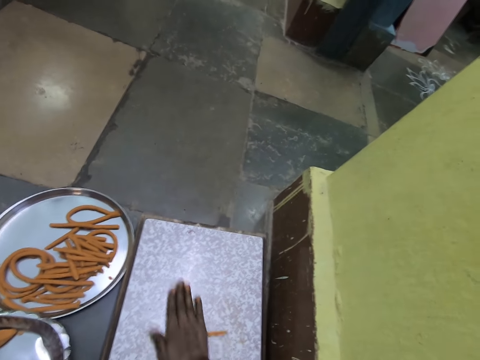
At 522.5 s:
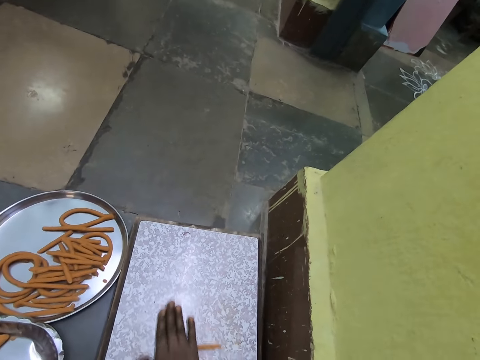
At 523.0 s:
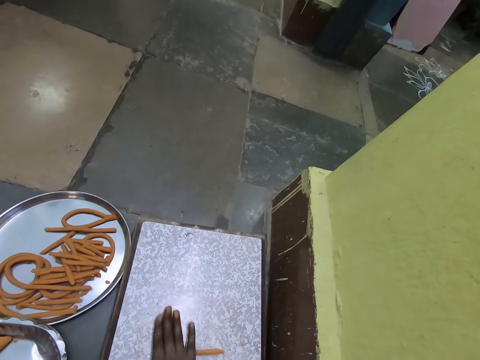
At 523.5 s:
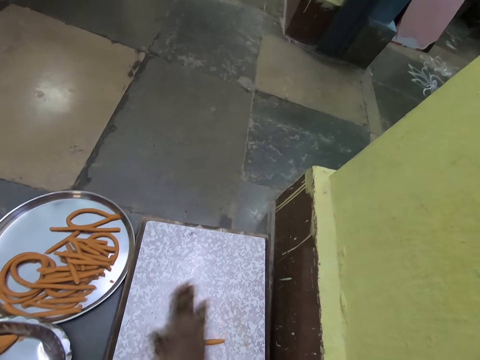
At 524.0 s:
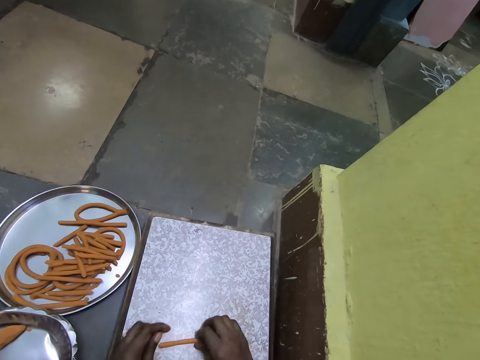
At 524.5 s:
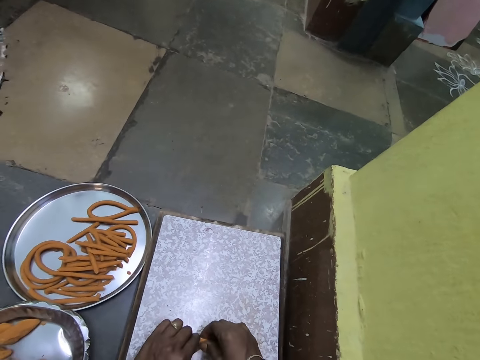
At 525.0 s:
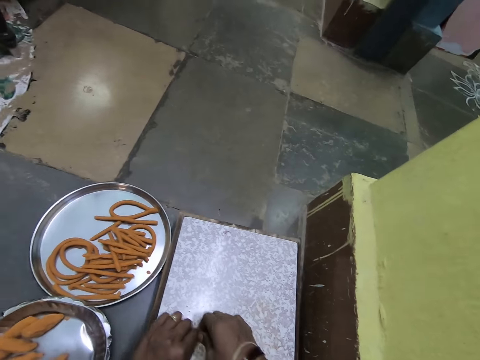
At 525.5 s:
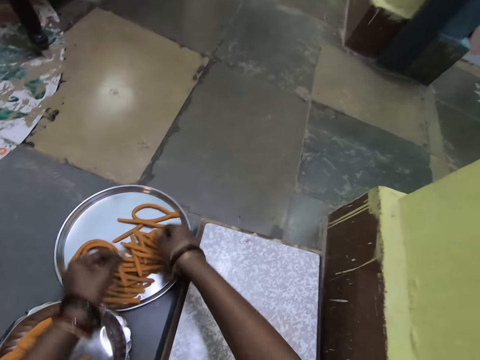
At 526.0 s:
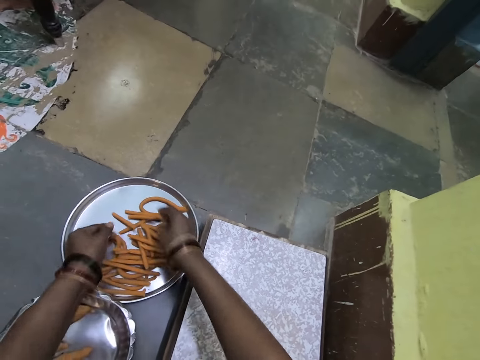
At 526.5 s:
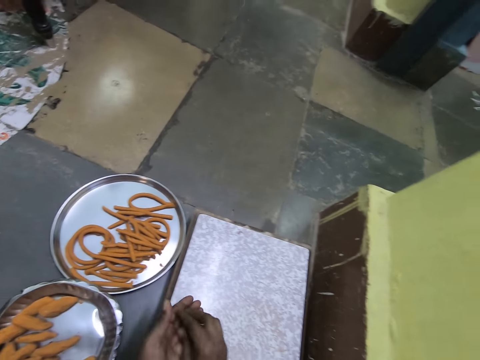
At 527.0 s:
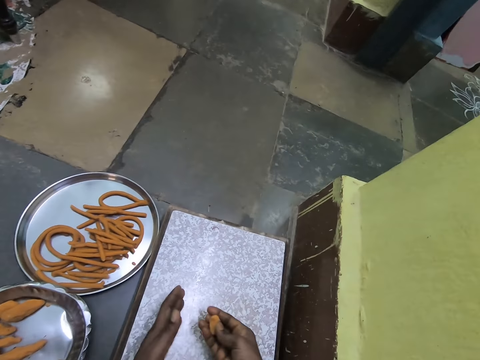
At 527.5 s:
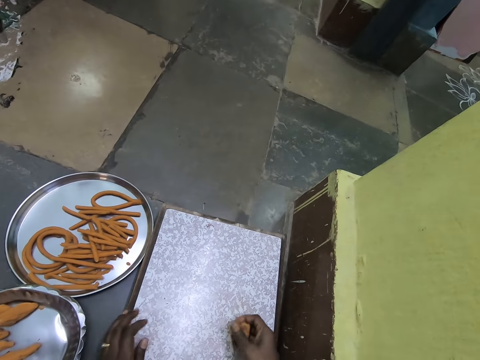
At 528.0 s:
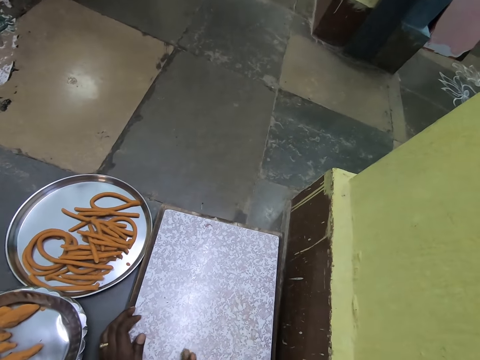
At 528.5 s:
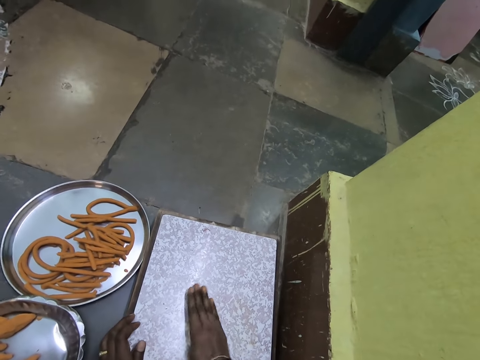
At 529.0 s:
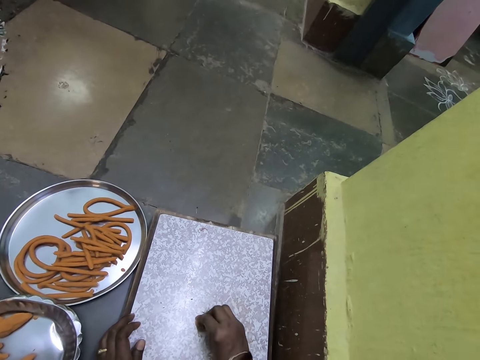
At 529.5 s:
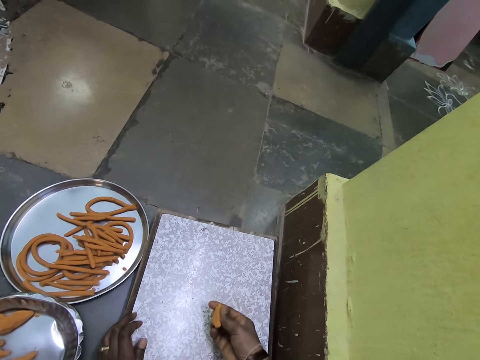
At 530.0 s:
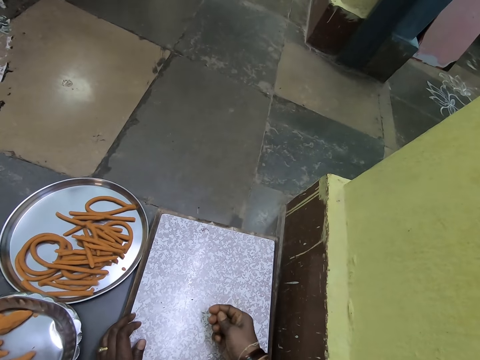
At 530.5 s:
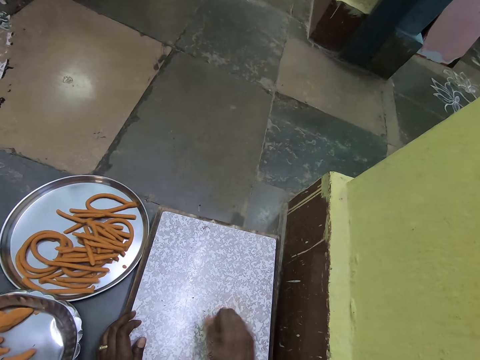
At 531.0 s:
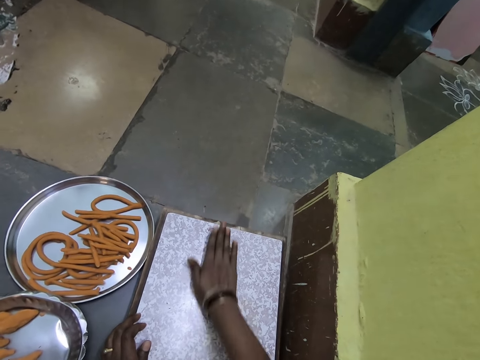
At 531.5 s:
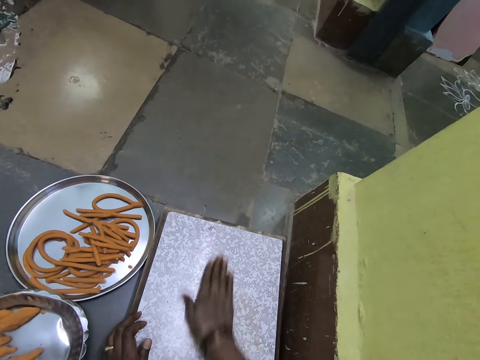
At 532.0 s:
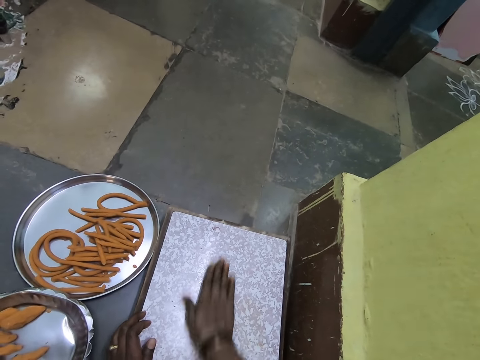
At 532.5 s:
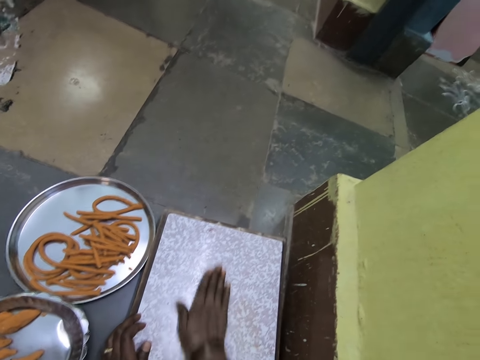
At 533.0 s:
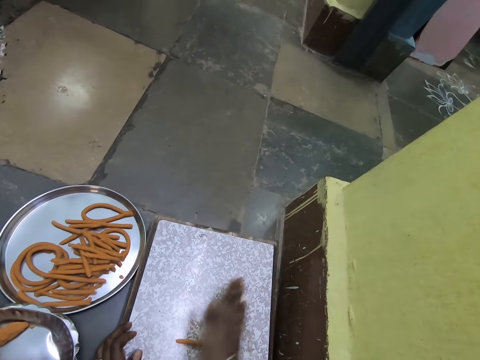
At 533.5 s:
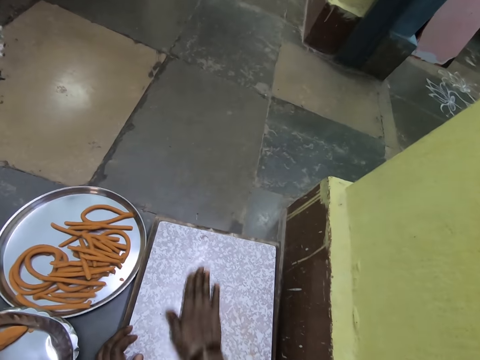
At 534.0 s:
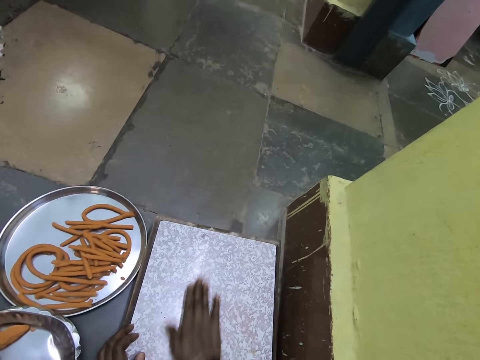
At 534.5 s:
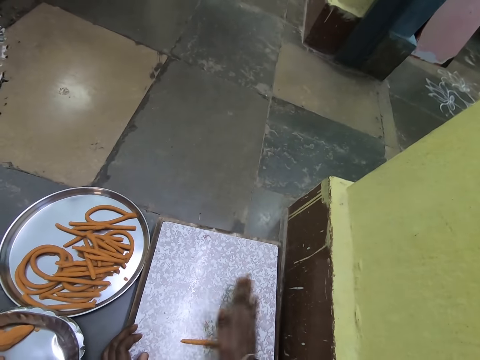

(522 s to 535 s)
The camera wearer divides the dough. He puts the rolled doughs on the tray. He rolls the dough. He kneads the dough with his hand. He rolls the dough with his hand.

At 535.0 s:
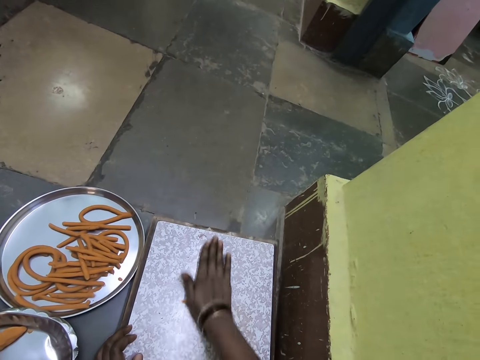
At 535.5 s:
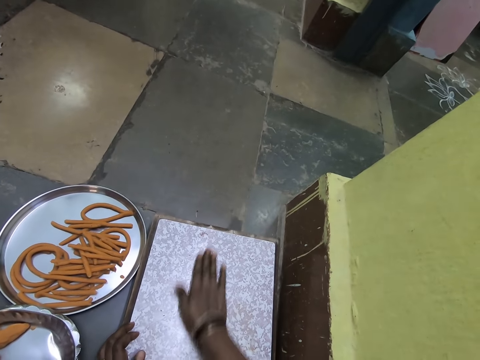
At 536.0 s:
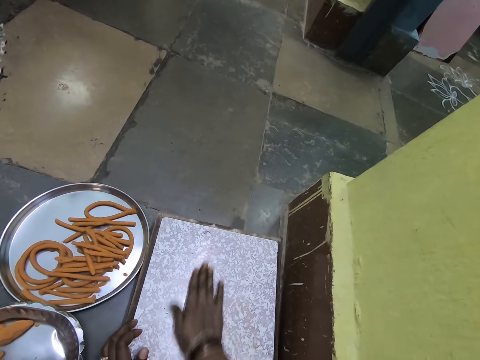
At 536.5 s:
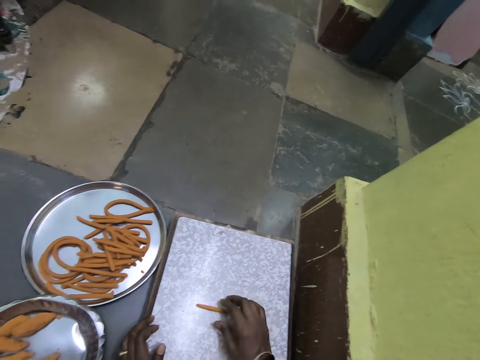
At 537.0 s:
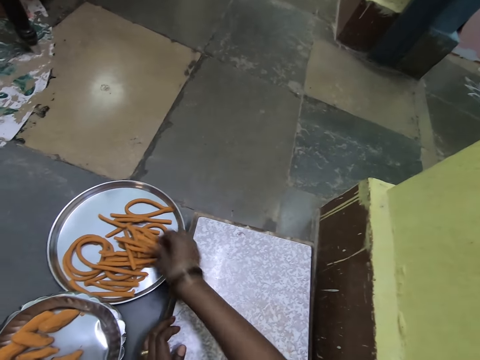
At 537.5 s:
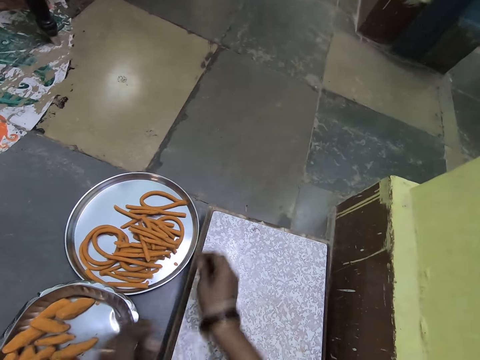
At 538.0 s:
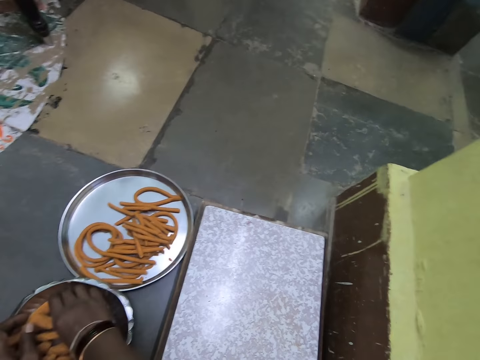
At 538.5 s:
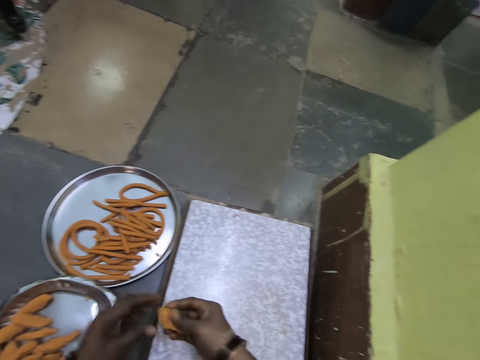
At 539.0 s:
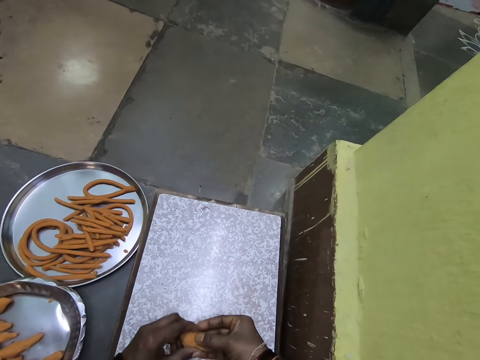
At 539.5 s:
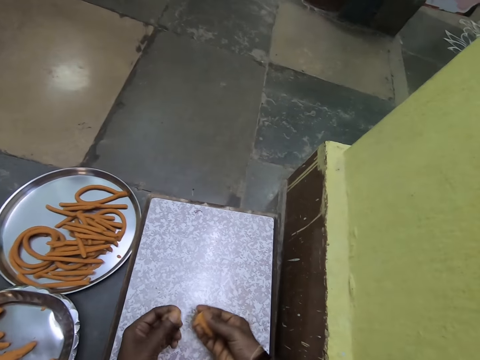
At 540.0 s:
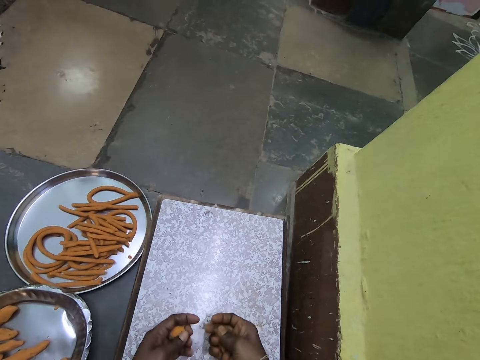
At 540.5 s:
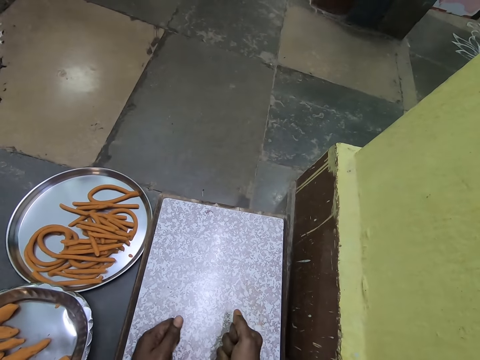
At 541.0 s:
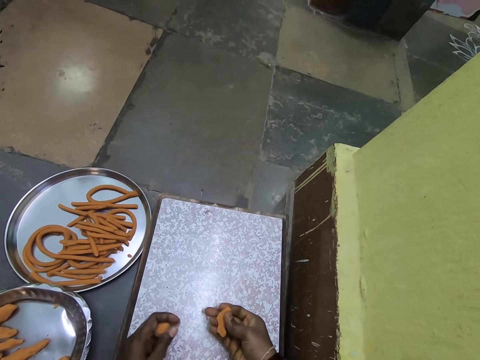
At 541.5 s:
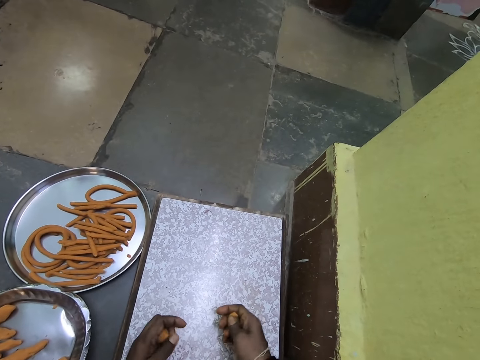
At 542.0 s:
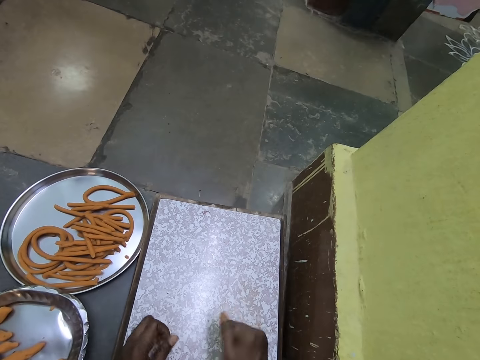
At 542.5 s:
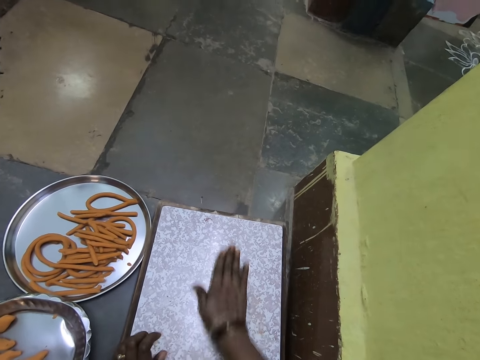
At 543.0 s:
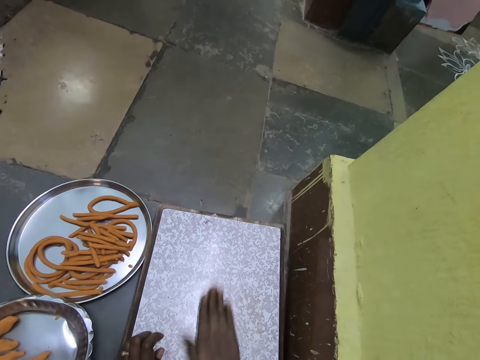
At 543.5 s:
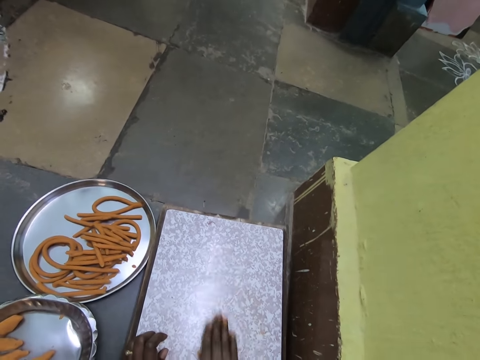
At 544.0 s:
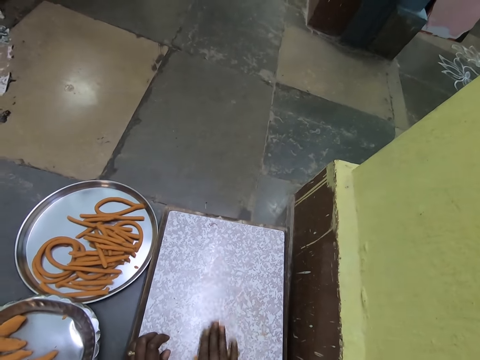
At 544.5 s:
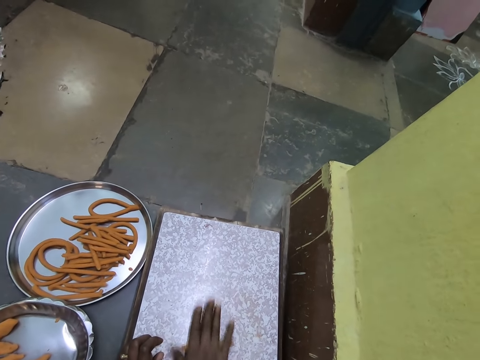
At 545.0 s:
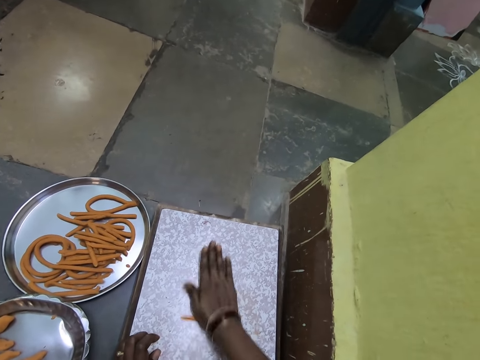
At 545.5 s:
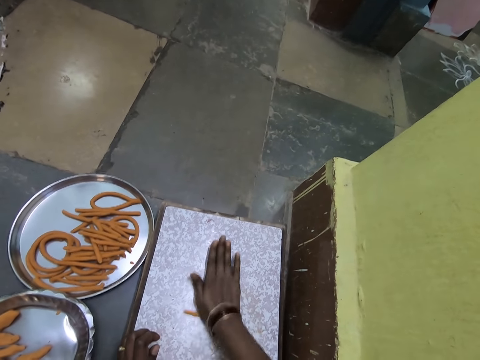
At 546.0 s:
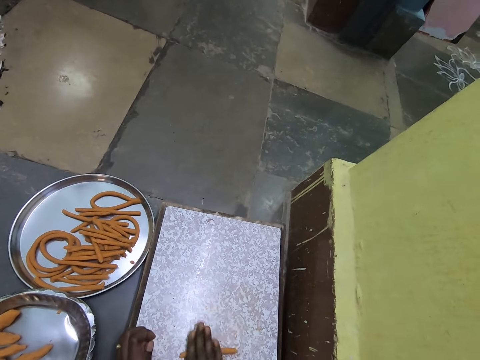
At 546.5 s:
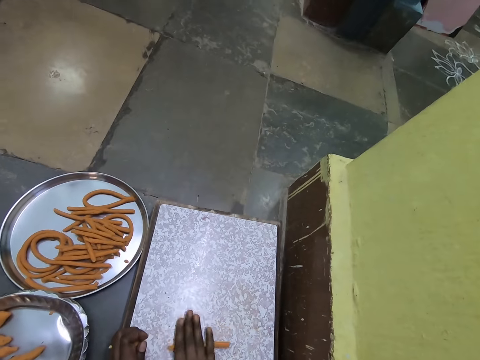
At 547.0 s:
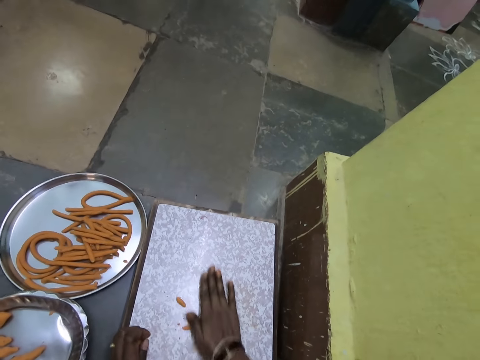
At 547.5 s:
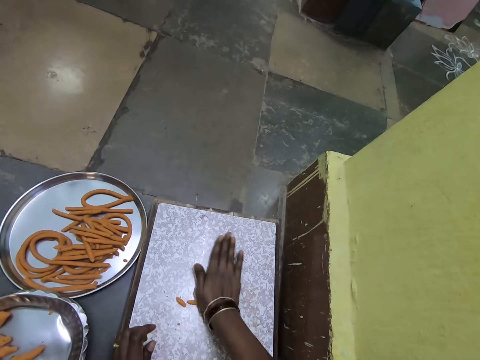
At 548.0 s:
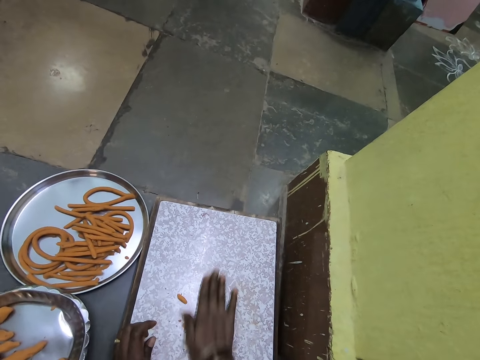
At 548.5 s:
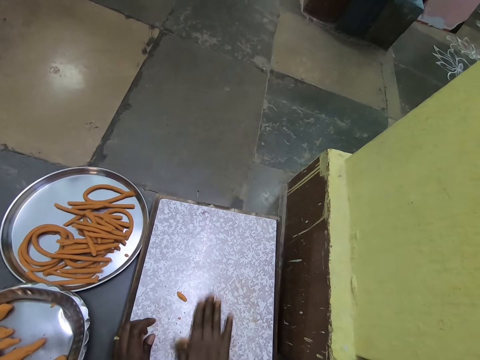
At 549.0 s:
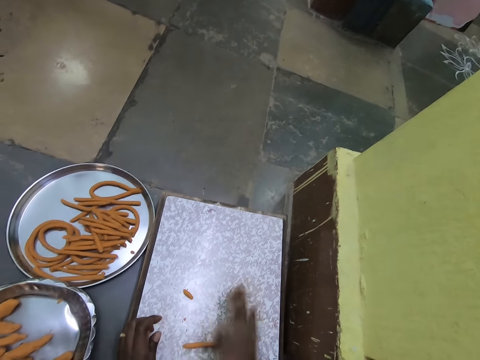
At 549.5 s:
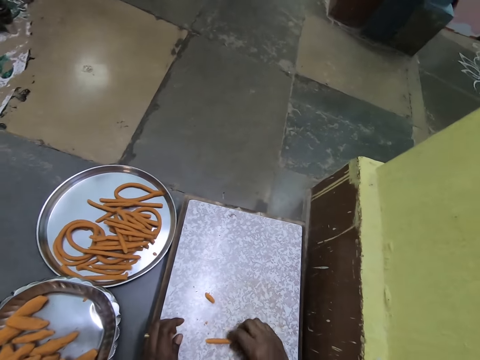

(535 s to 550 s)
The camera wearer puts the rolled dough on the tray. He picks the dough from the tray. He cuts the dough. He kneads the dough with his hand. He rolls the dough with his hand.
